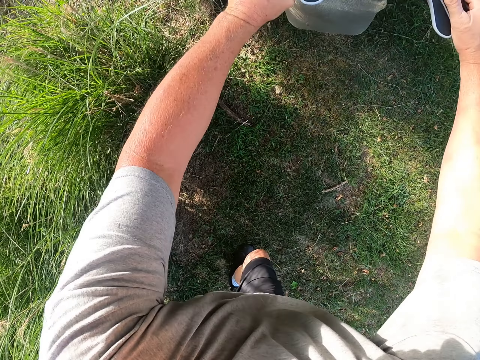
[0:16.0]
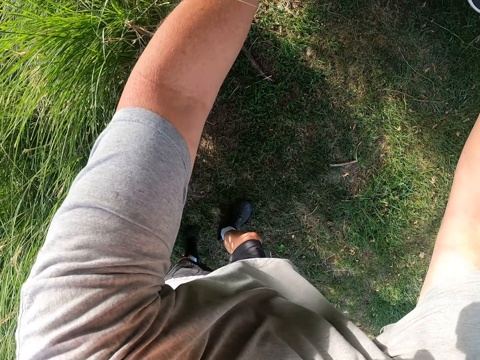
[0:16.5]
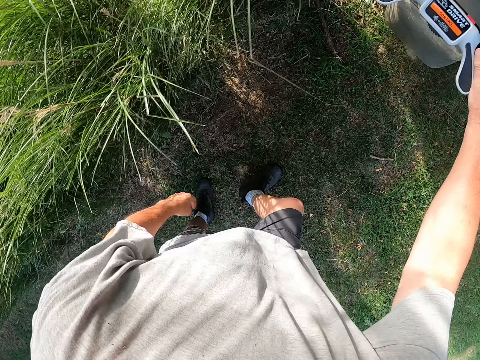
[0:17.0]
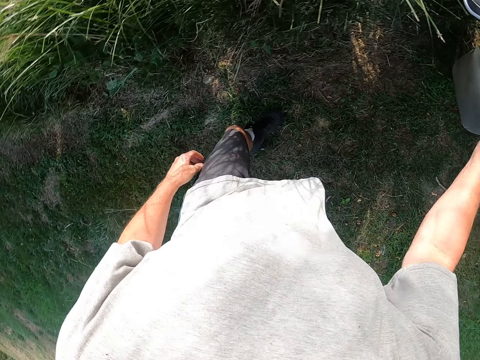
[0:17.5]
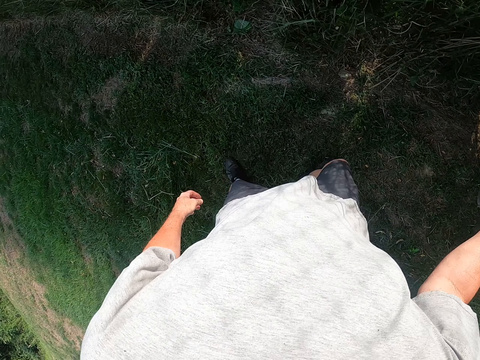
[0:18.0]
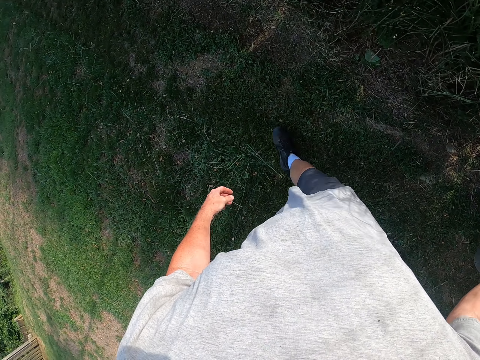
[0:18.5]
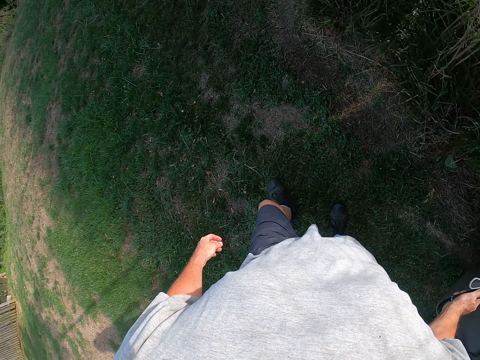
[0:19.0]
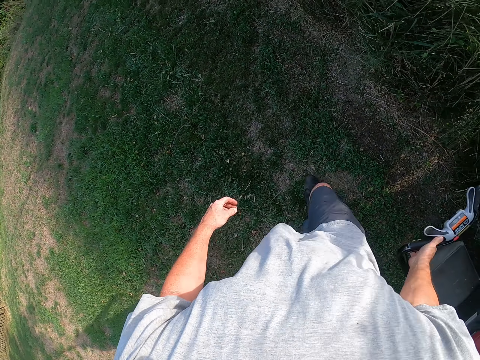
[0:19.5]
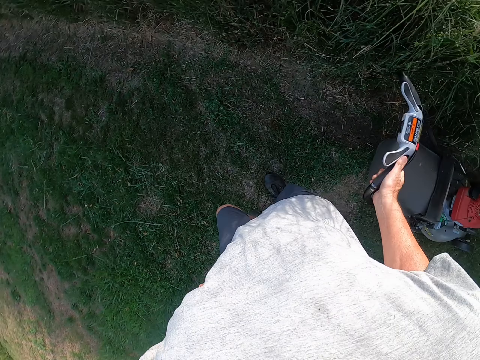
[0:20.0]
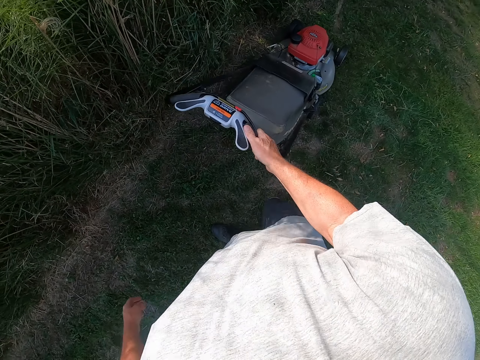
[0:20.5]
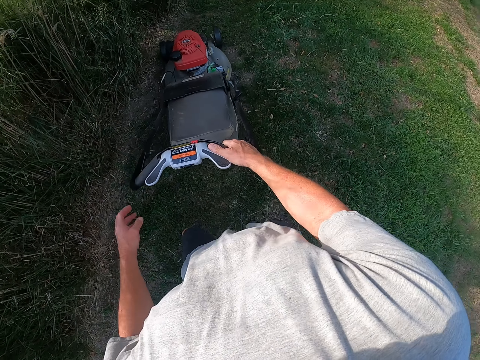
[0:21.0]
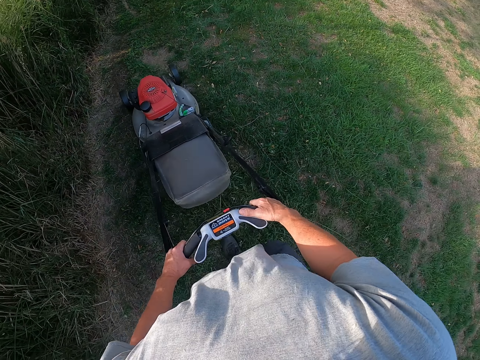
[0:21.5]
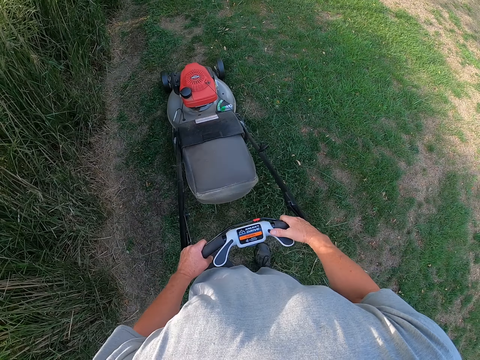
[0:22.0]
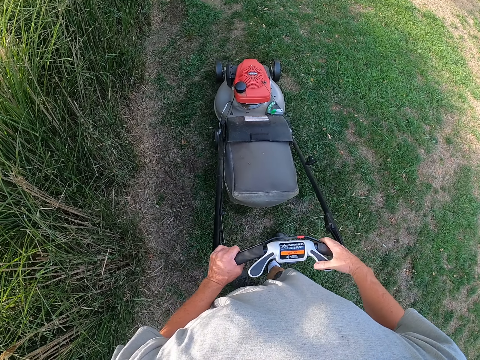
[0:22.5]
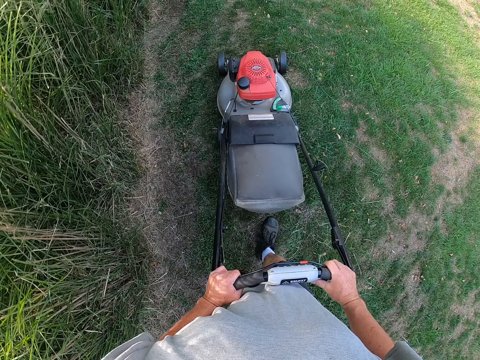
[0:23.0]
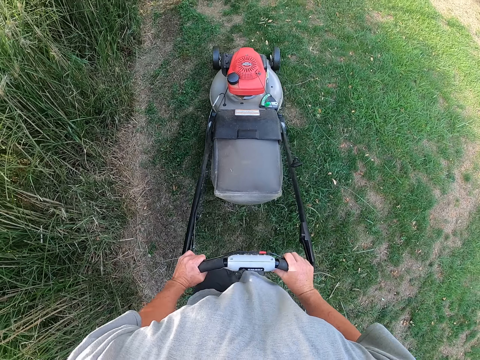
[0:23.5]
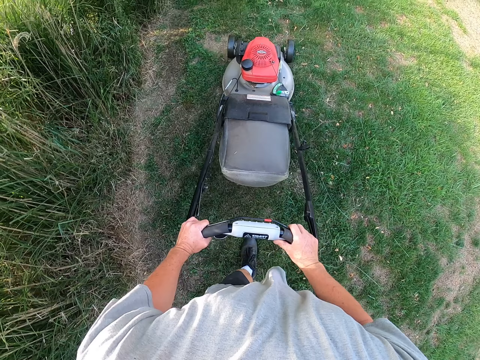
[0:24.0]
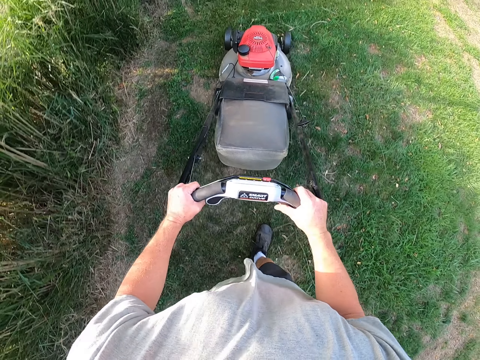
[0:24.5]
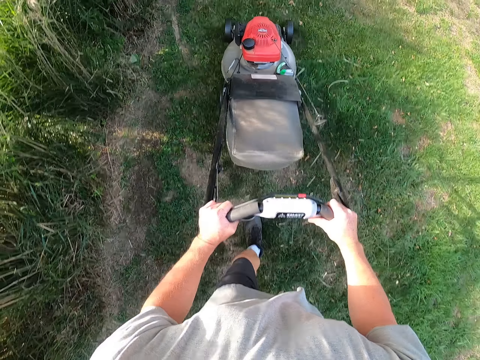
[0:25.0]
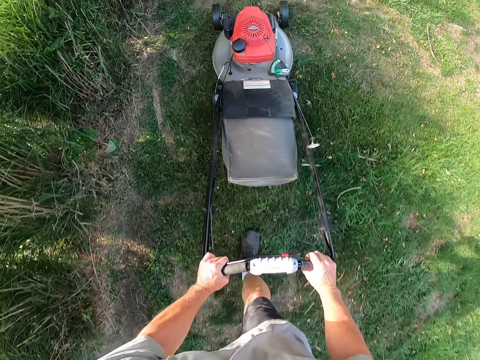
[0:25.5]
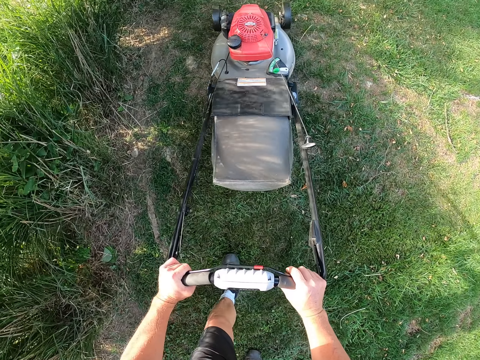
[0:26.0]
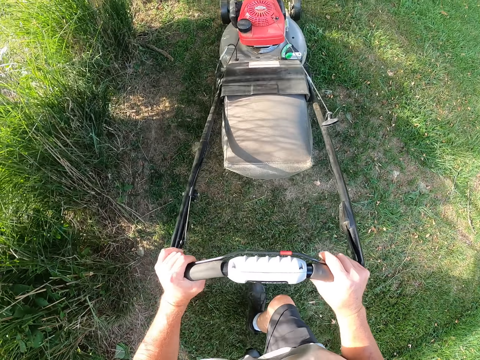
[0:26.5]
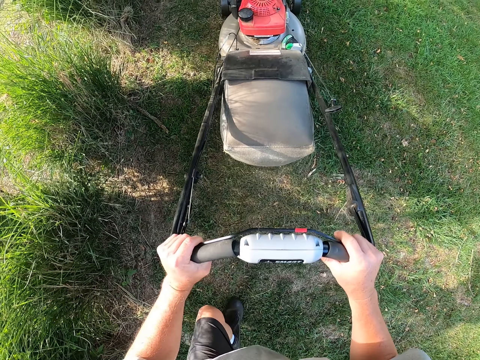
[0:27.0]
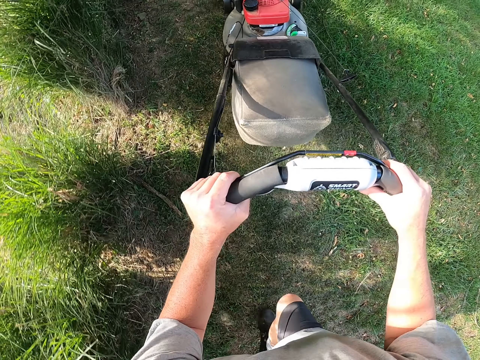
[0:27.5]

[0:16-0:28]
The camera wearer pulls back the lawn mower. They stare at the grass. They mow the grass. They push the lawn mower.

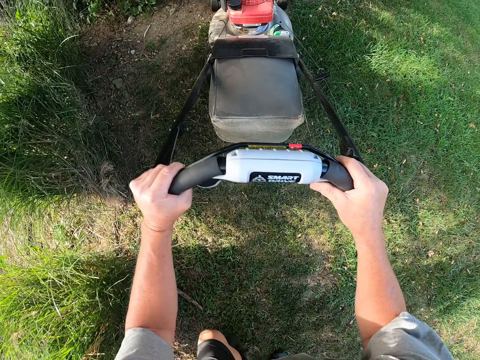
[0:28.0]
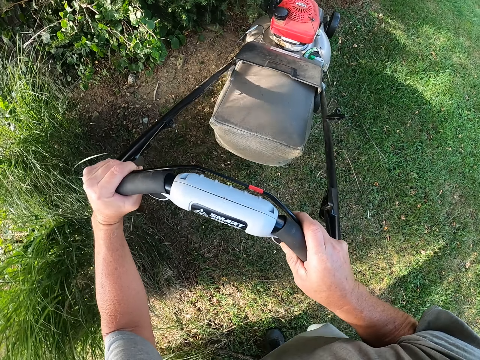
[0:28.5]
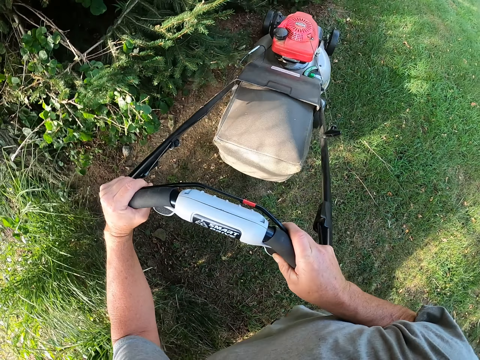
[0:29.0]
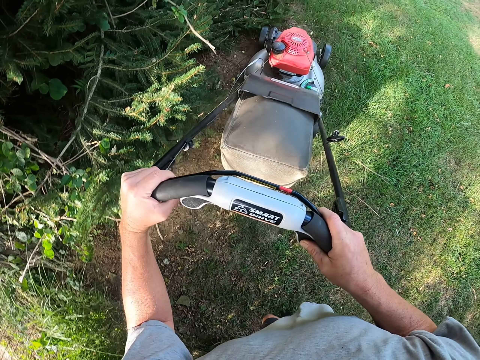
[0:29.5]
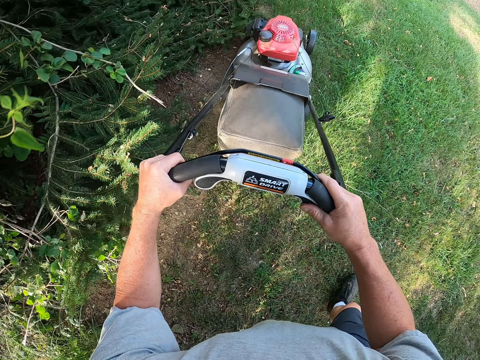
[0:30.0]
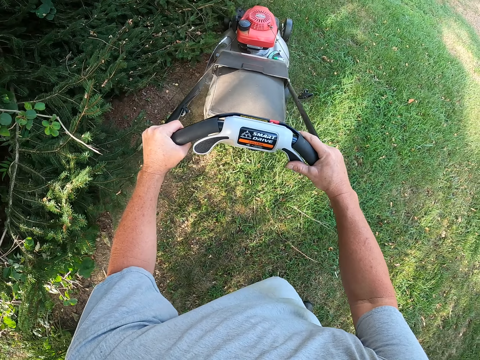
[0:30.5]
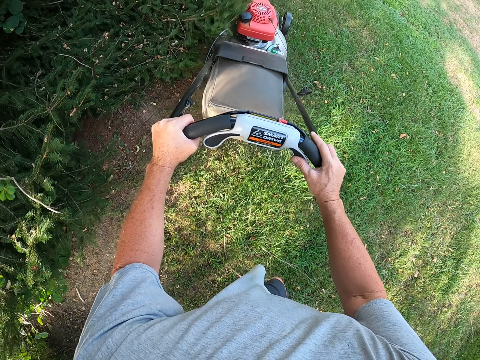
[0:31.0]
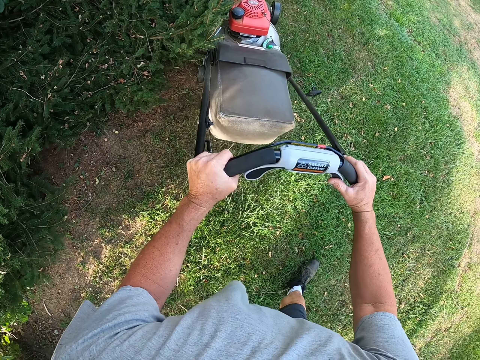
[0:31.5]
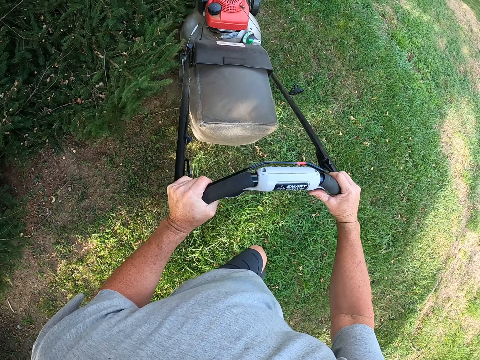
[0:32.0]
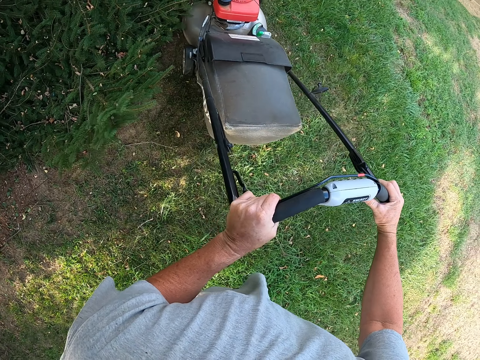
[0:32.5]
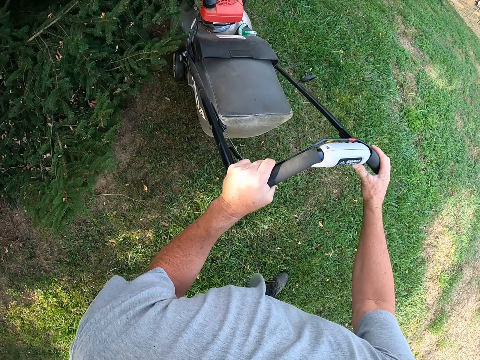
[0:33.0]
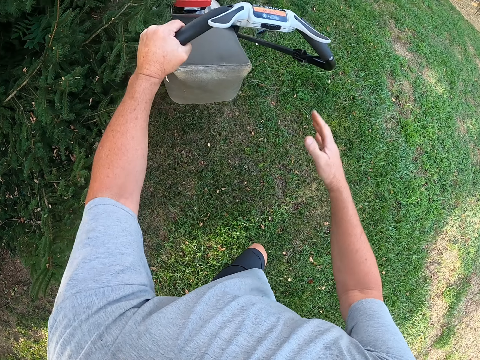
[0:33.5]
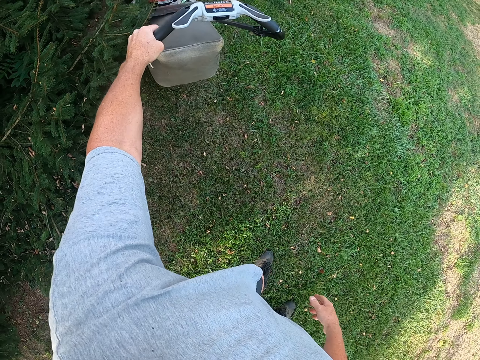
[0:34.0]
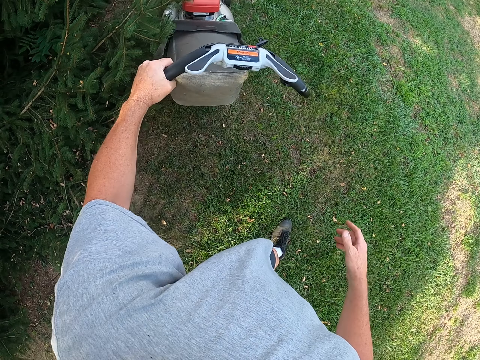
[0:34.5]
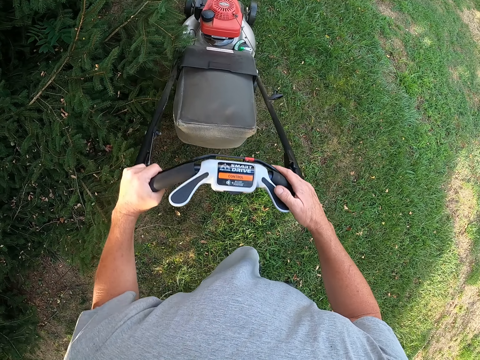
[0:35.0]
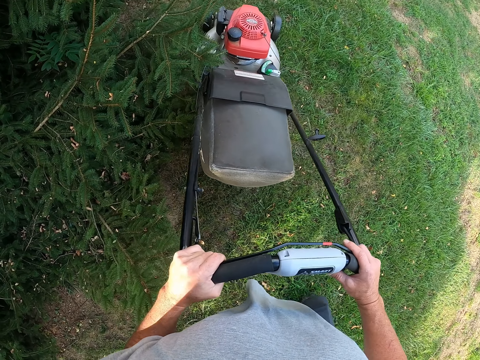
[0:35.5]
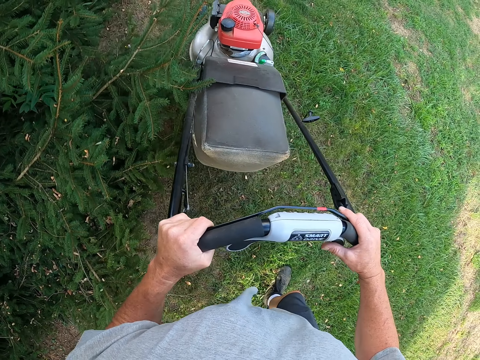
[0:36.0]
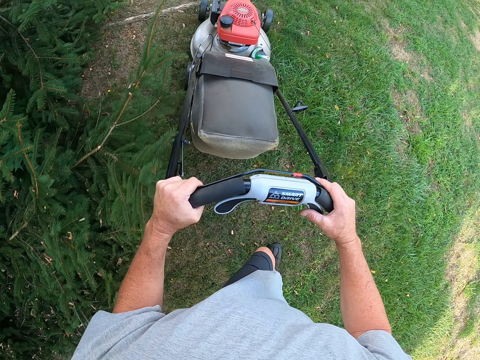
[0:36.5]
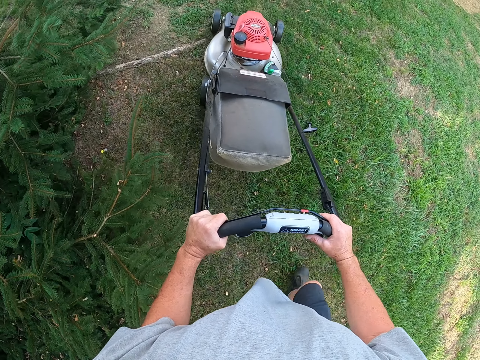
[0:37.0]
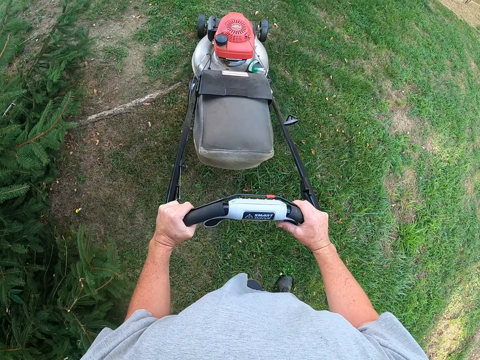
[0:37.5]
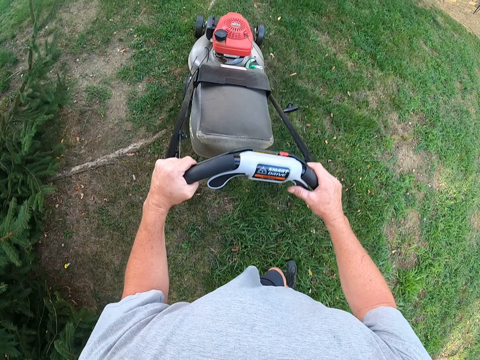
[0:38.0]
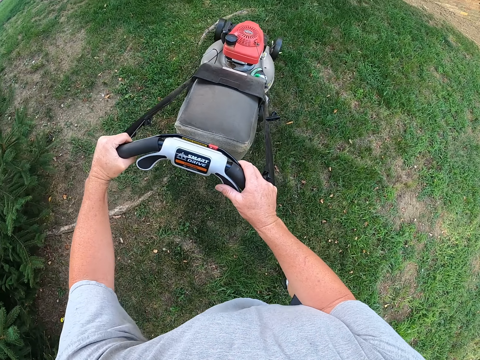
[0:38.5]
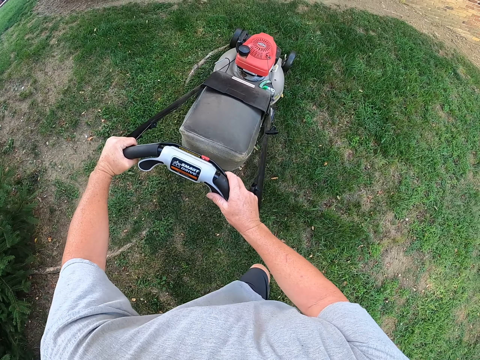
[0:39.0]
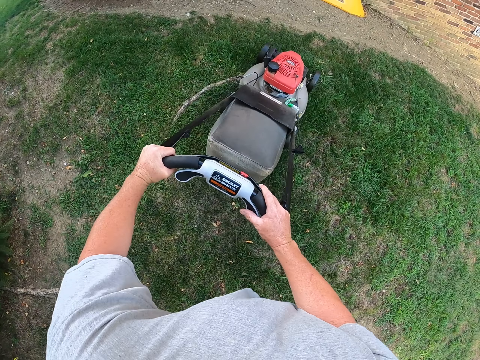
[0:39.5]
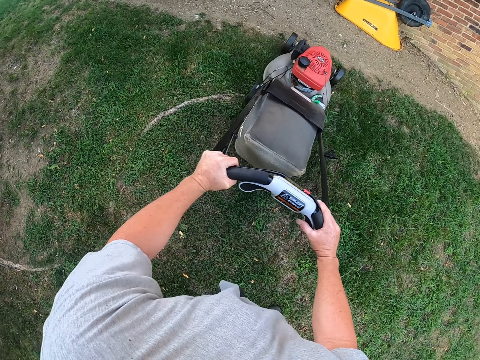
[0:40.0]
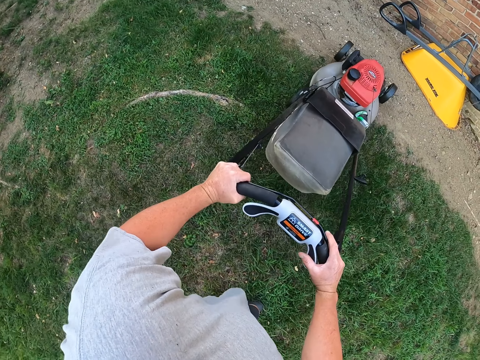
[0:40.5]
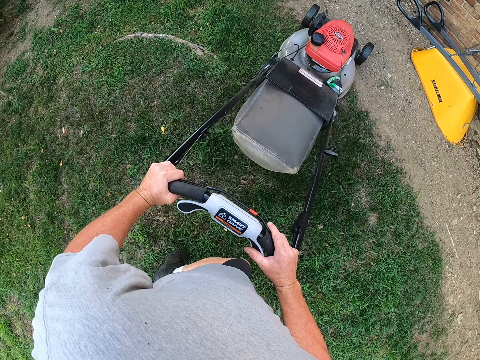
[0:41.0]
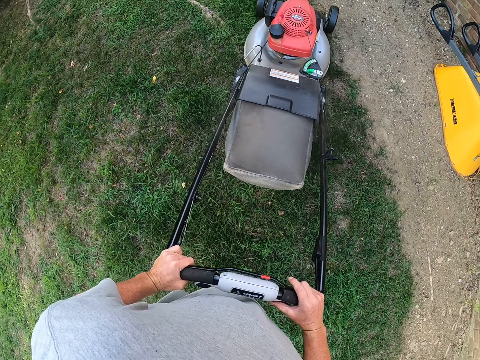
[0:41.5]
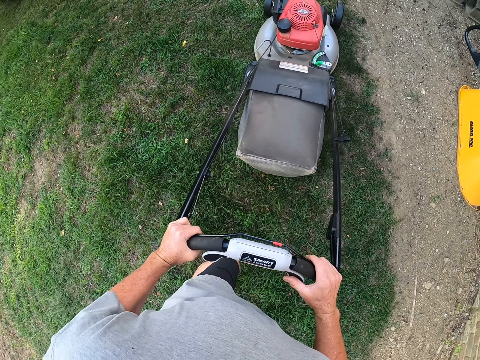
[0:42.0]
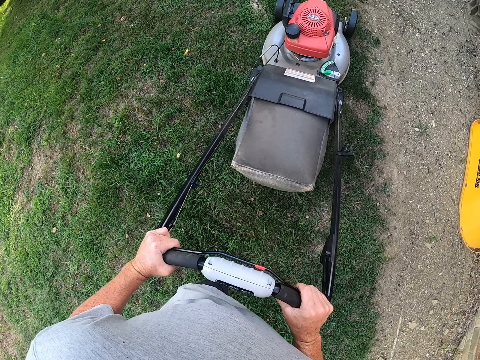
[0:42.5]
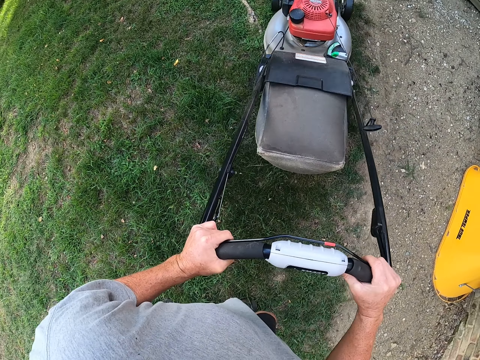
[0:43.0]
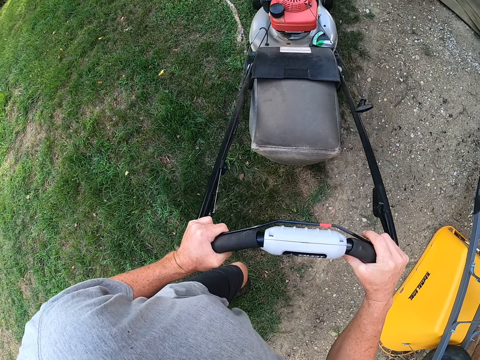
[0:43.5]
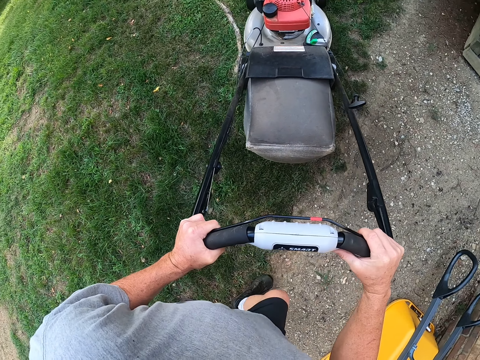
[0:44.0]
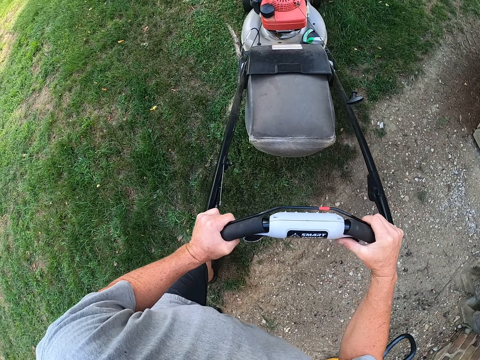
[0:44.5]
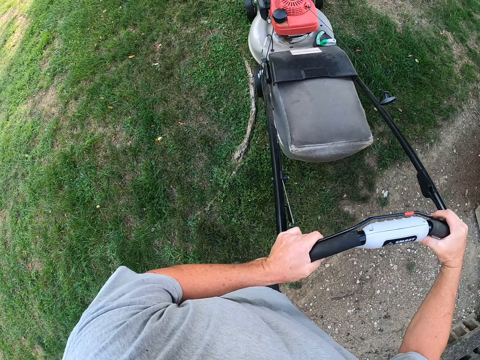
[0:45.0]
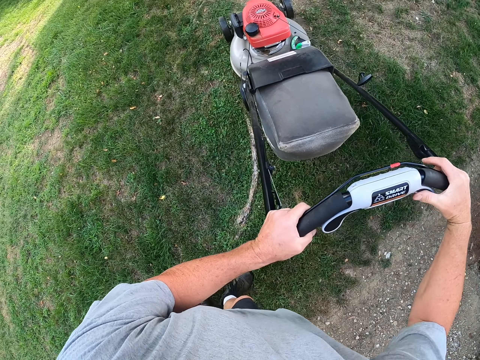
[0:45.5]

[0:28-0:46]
The camera wearer turns the lawn mower. They push the lawn mower. They pull back the lawn mower. They push the lawn mower. They turn the lawn mower. They push the lawn mower. They pull back the lawn mower. They push the lawn mower.
